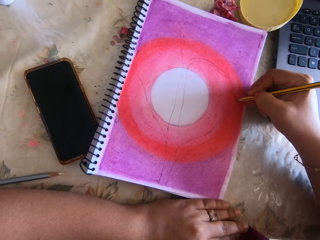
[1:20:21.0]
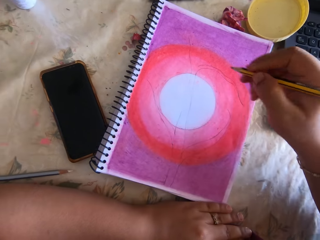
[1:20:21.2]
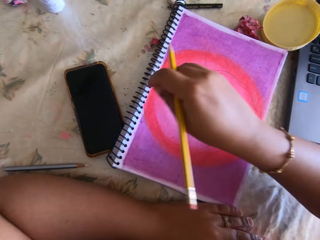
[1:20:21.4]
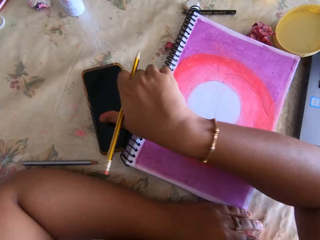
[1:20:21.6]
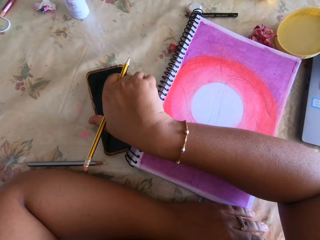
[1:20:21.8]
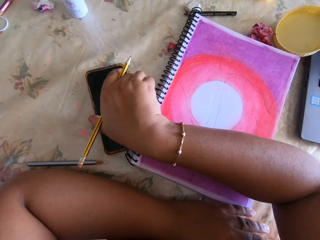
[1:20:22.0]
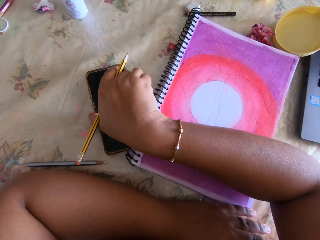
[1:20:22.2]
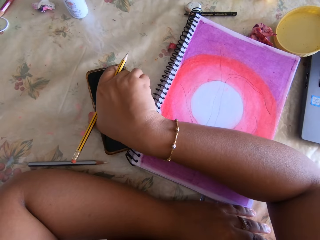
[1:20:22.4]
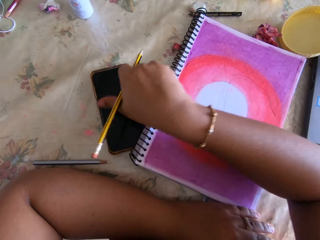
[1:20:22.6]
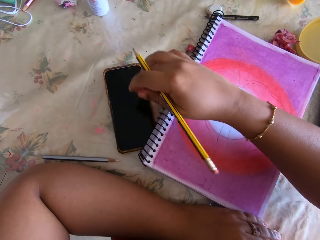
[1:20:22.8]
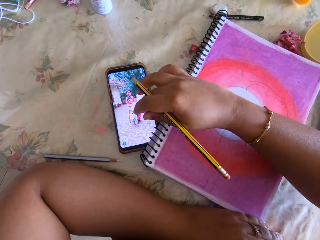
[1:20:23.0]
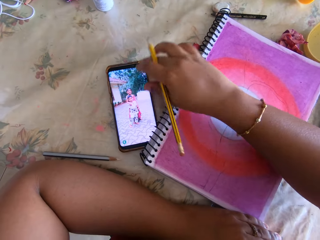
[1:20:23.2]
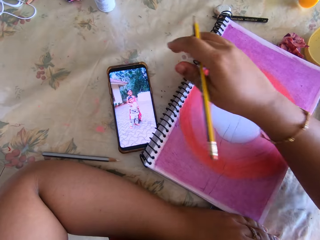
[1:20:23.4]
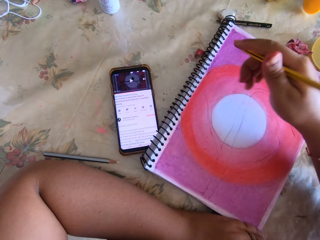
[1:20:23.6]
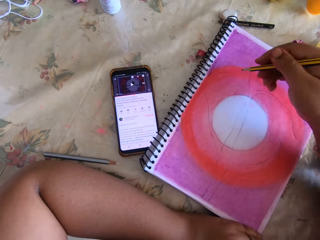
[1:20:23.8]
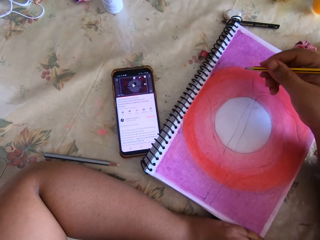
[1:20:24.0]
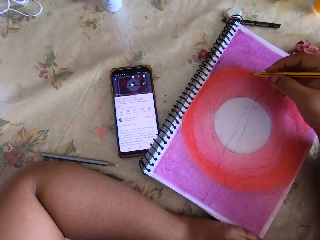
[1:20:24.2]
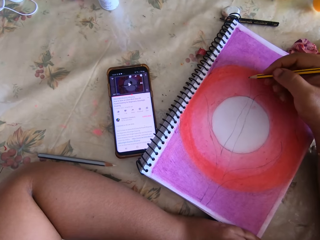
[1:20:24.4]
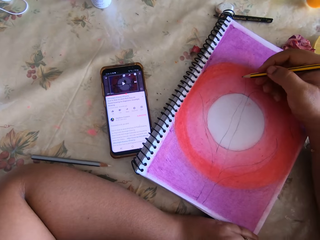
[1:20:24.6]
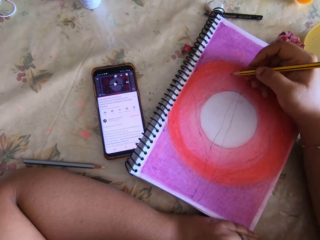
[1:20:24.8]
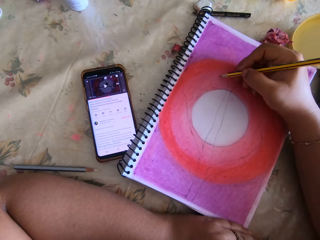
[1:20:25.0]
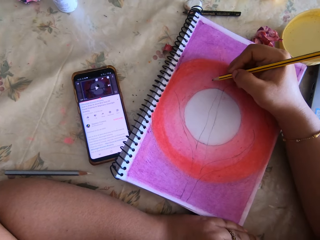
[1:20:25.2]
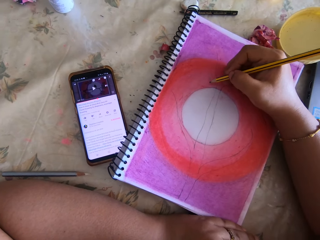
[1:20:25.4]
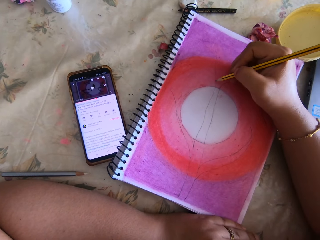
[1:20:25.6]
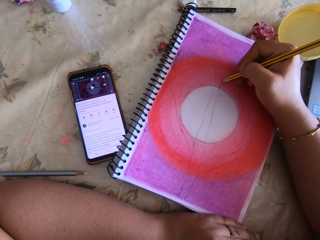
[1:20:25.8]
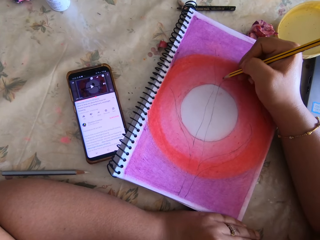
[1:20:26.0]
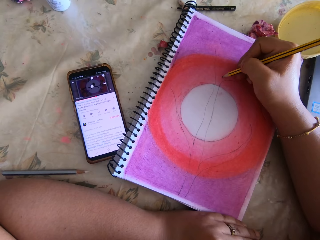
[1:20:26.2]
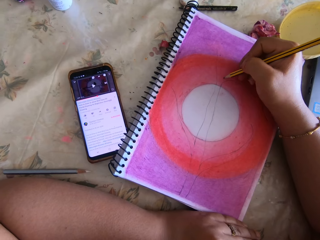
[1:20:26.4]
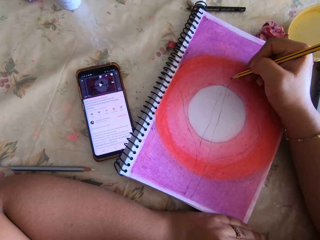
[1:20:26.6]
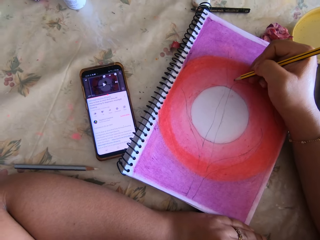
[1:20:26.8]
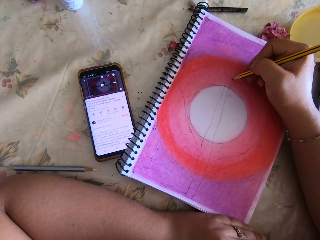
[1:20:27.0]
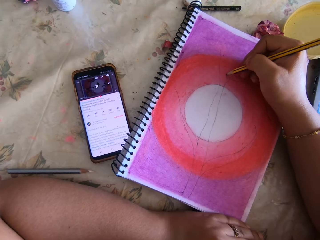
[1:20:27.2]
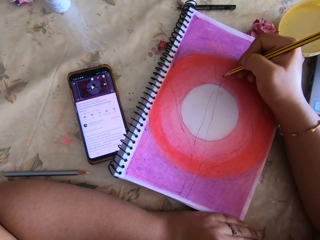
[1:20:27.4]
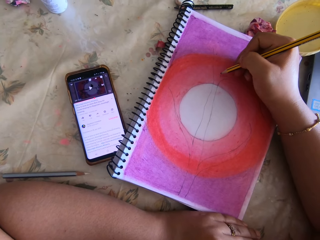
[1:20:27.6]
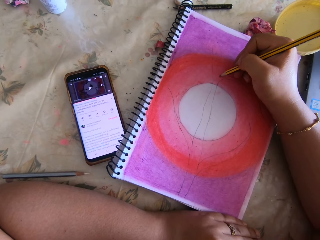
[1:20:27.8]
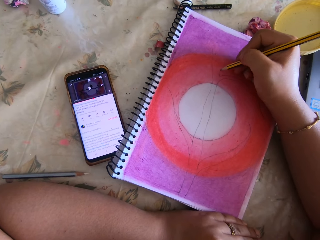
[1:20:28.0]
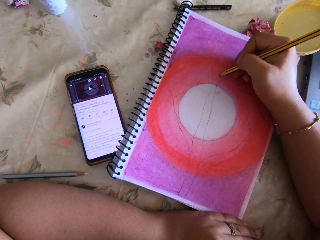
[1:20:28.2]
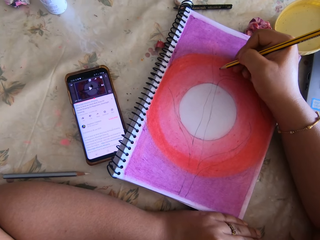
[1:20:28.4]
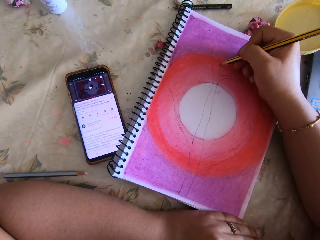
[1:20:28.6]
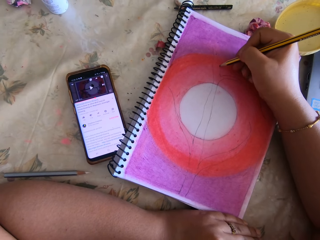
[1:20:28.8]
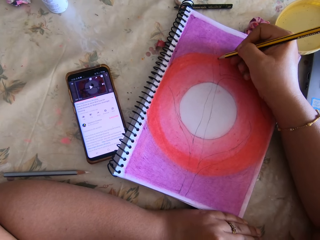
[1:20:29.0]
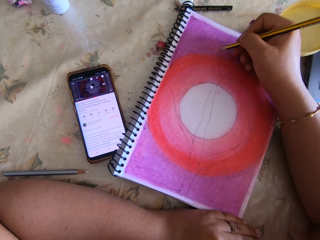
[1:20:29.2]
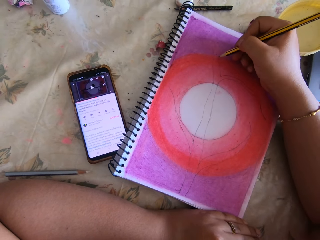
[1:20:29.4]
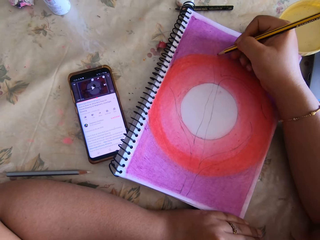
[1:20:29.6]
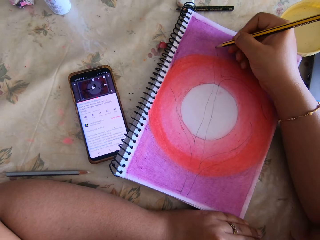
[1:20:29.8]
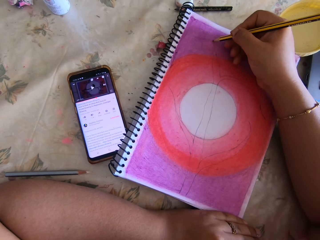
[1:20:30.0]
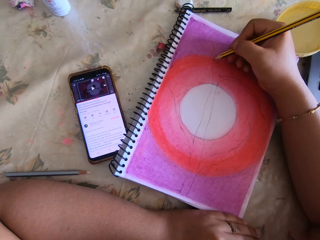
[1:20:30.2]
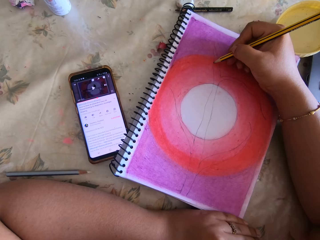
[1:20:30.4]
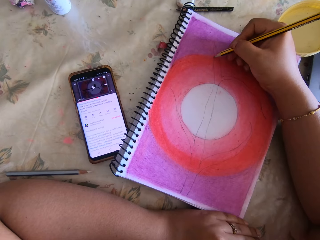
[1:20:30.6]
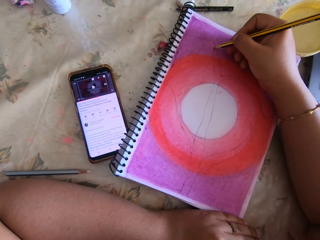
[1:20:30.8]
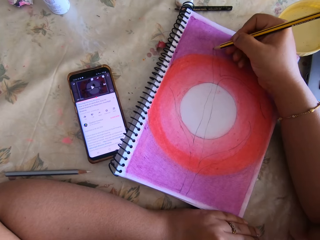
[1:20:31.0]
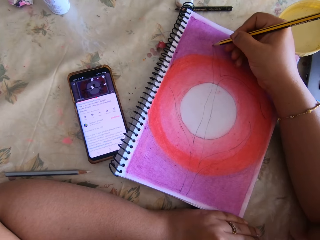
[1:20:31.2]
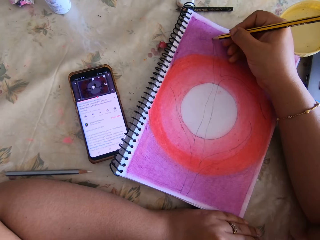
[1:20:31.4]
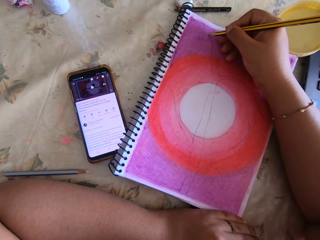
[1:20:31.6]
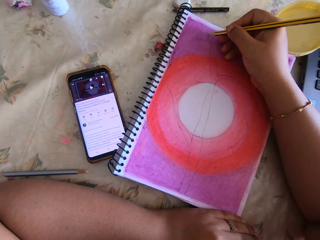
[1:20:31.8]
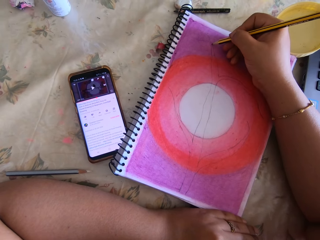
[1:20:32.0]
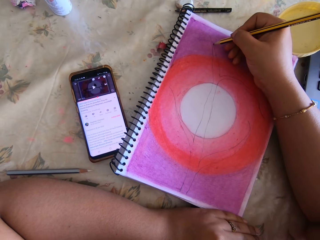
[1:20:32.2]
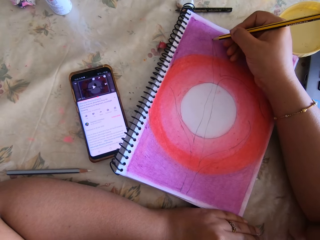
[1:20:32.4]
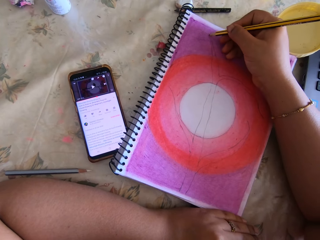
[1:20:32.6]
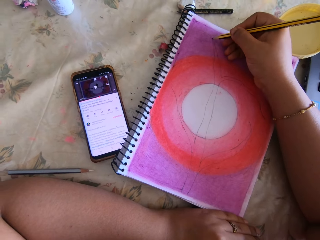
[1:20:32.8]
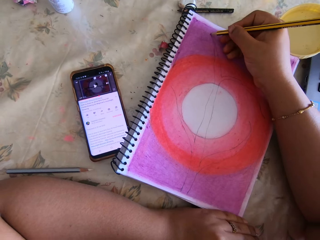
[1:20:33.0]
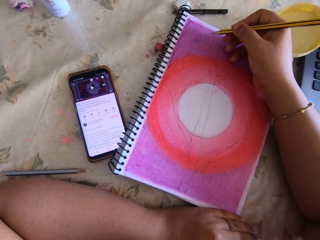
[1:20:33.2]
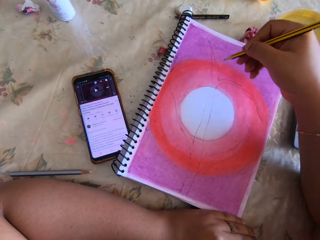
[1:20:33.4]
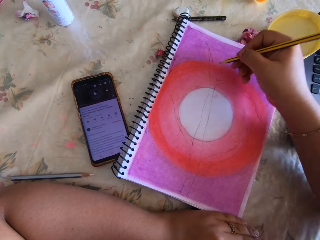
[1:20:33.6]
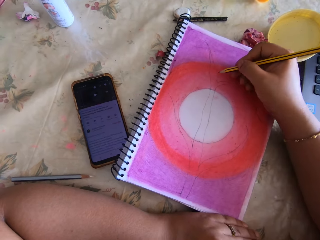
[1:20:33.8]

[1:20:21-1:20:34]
The camera wearer presses the phone. They draw using a pencil. They write.

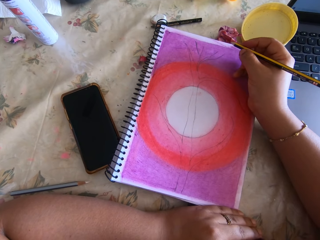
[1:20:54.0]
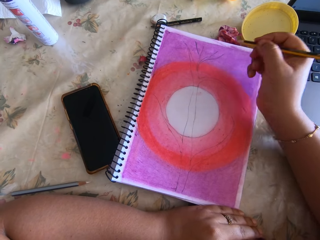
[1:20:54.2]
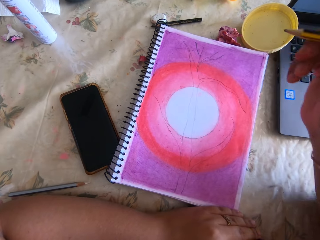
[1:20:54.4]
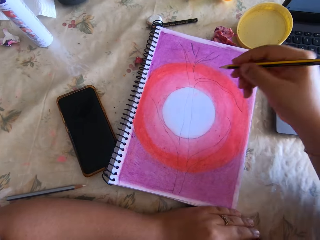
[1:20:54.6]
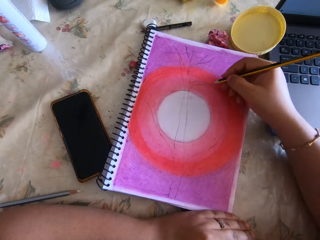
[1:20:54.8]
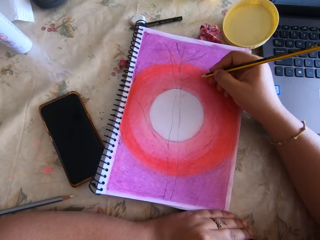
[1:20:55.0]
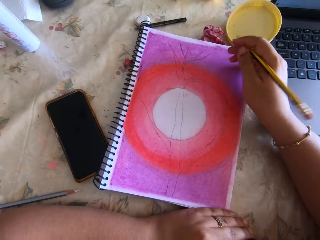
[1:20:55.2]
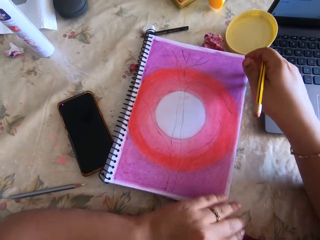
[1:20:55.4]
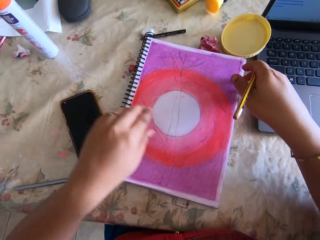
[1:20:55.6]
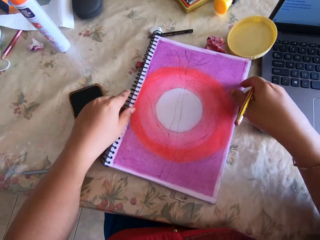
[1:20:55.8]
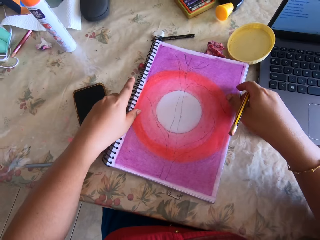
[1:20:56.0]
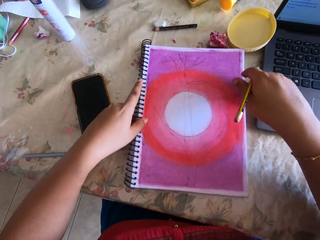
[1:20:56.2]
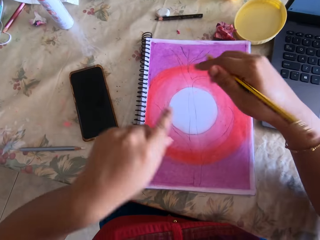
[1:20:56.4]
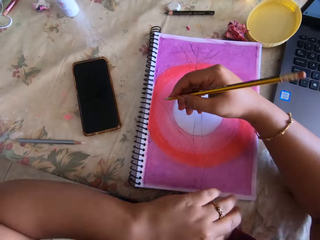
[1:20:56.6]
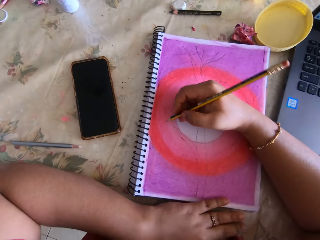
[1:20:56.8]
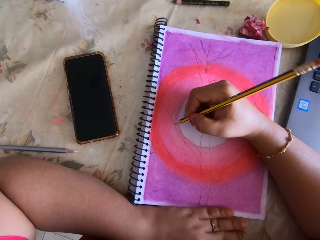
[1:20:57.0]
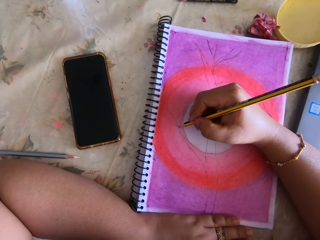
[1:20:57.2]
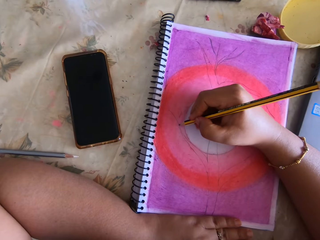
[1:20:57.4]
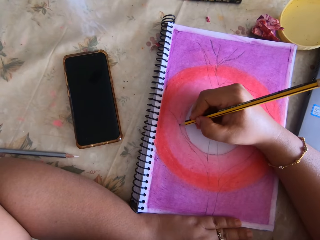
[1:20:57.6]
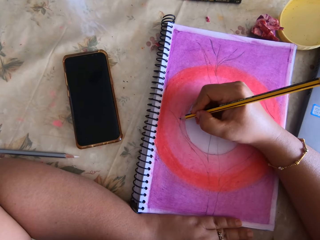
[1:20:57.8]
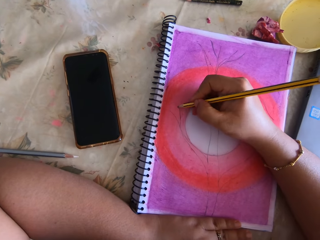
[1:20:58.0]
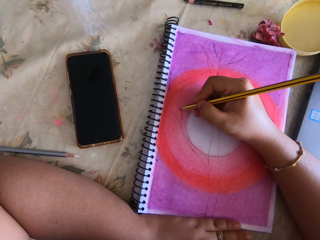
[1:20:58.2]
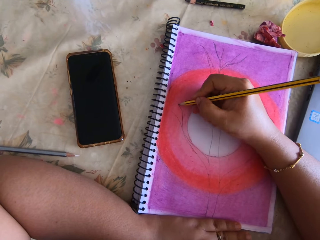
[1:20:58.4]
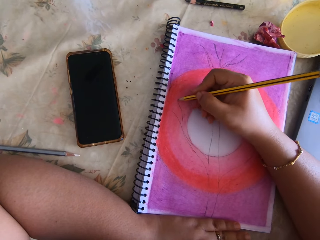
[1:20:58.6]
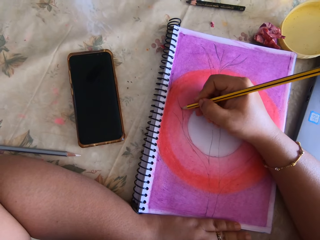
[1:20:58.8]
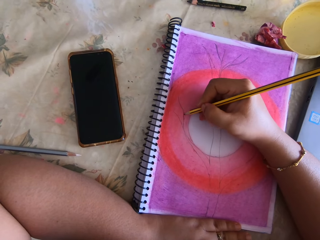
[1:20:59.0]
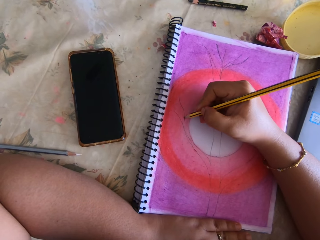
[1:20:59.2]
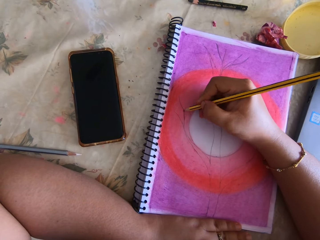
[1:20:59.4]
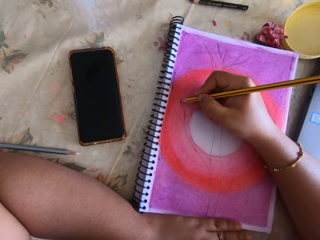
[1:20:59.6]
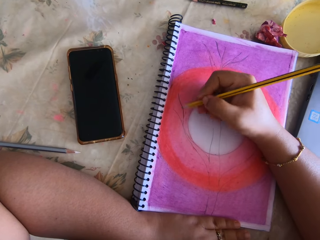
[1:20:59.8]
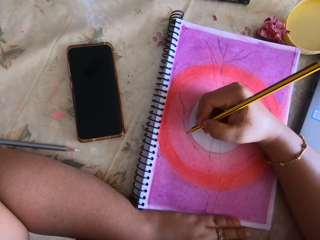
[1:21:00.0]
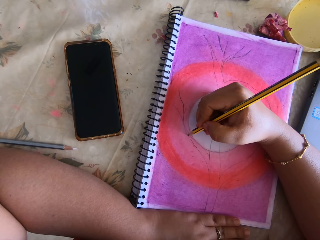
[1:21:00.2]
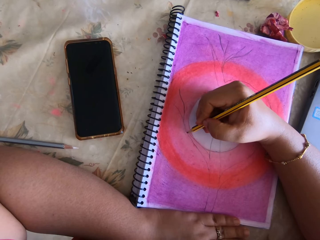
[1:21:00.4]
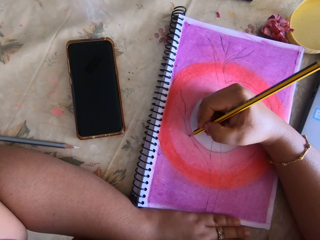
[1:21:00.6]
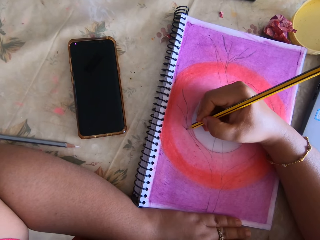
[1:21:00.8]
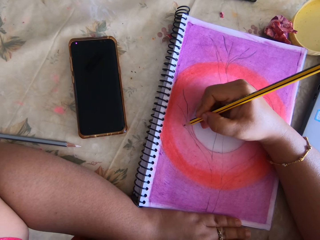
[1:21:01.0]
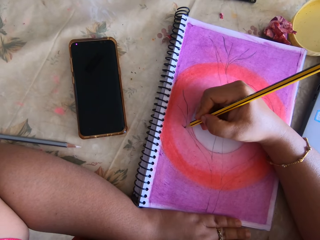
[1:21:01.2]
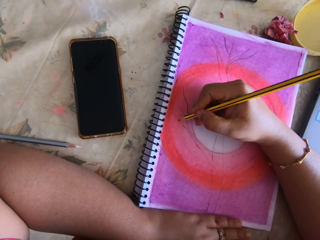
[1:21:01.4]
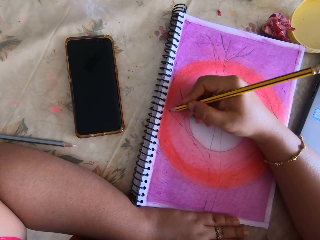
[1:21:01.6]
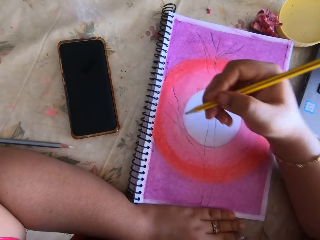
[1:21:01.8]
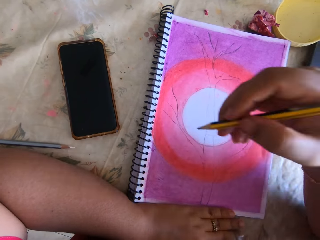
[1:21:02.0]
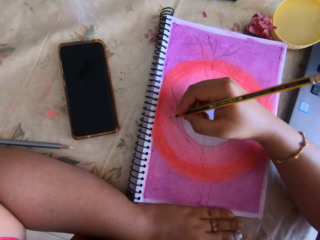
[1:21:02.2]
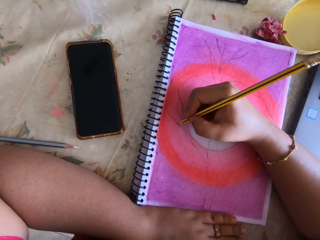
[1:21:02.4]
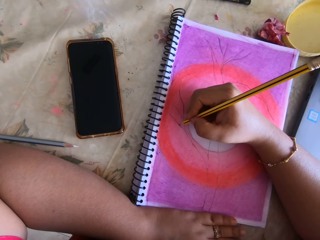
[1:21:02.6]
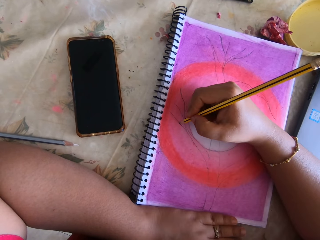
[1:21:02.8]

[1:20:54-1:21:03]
The camera wearer moves the book. They draw on the book with a pencil.
